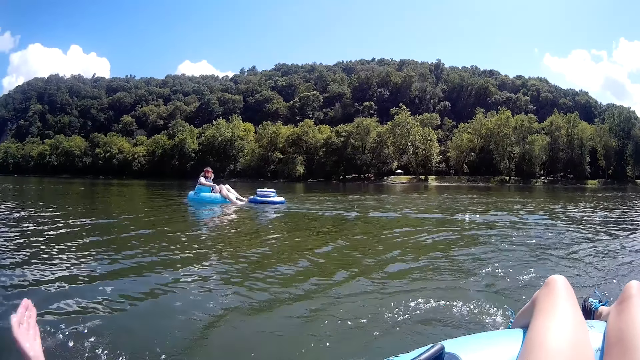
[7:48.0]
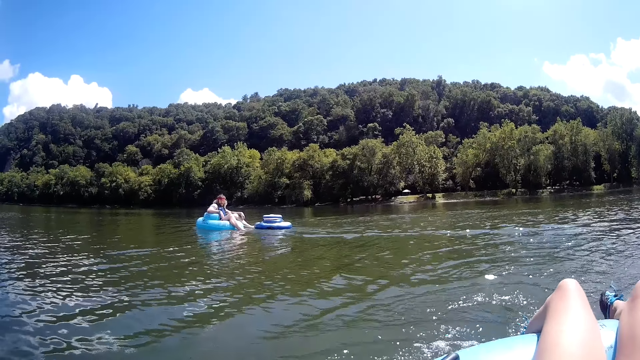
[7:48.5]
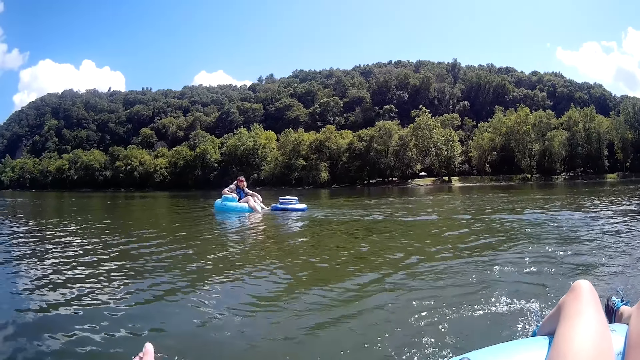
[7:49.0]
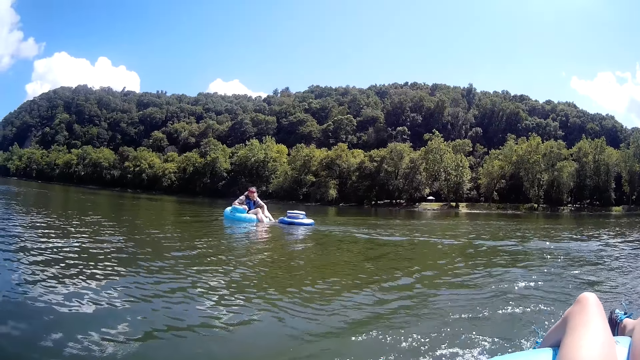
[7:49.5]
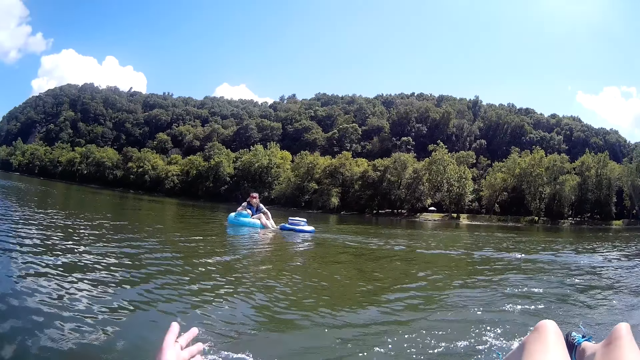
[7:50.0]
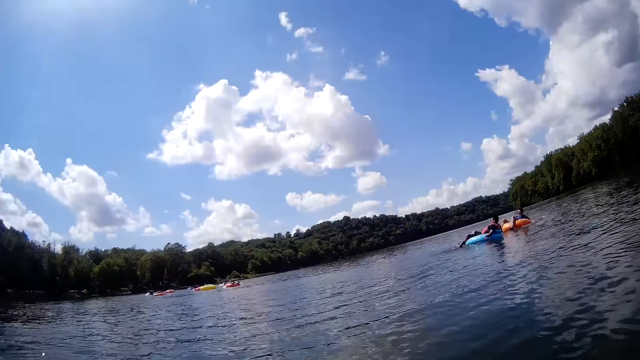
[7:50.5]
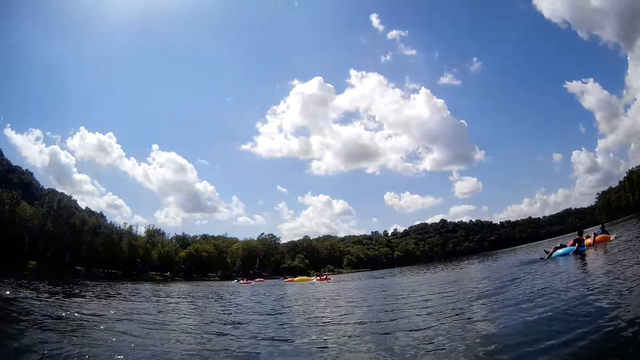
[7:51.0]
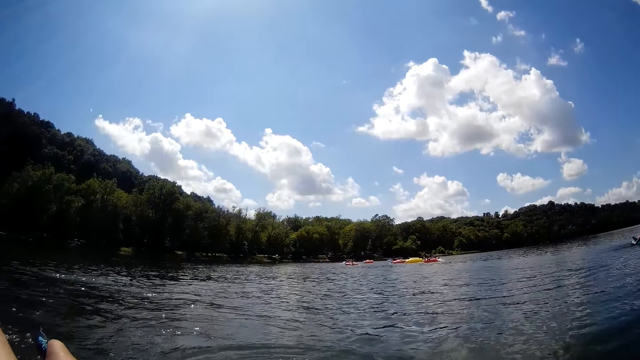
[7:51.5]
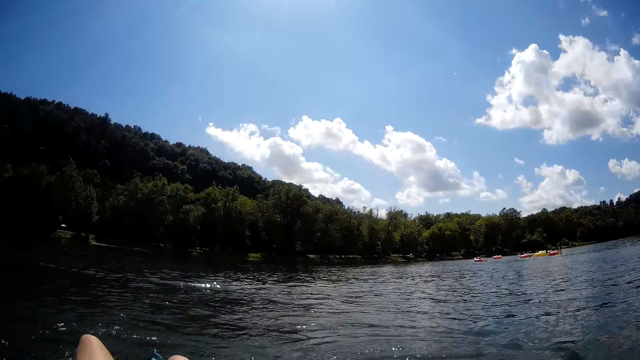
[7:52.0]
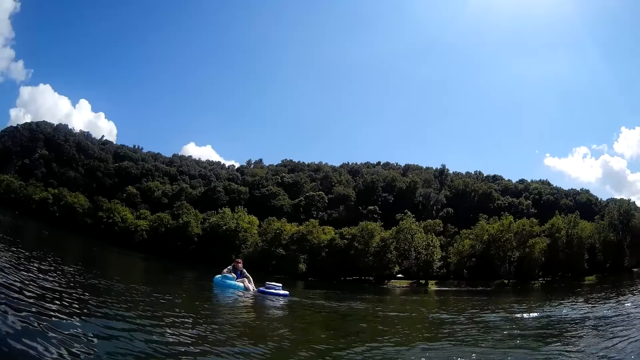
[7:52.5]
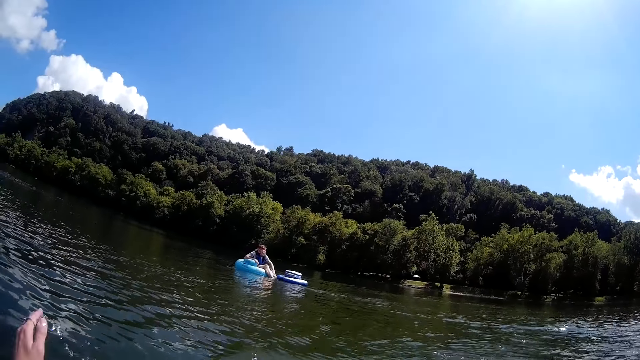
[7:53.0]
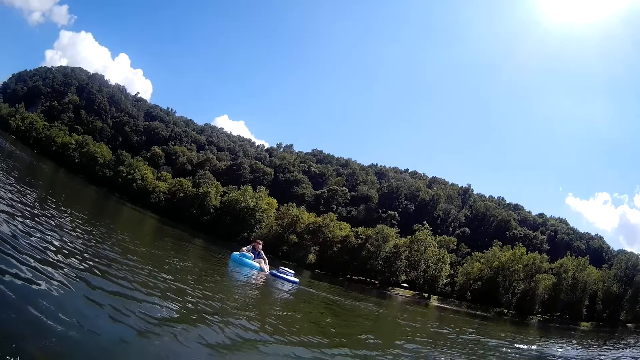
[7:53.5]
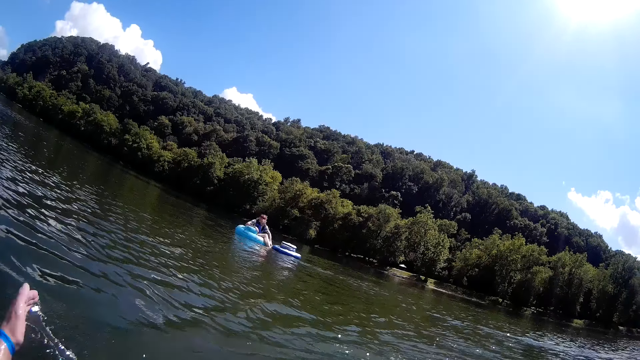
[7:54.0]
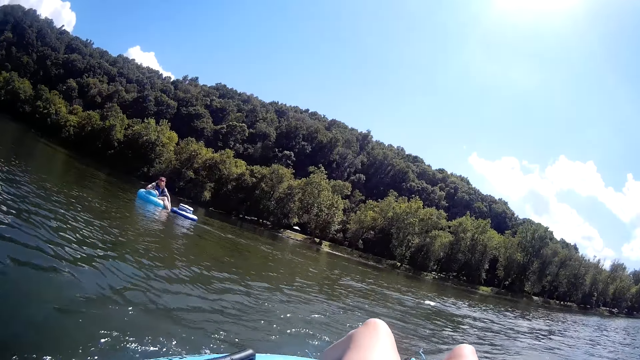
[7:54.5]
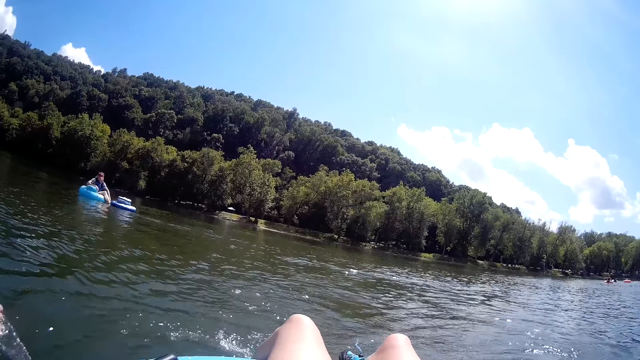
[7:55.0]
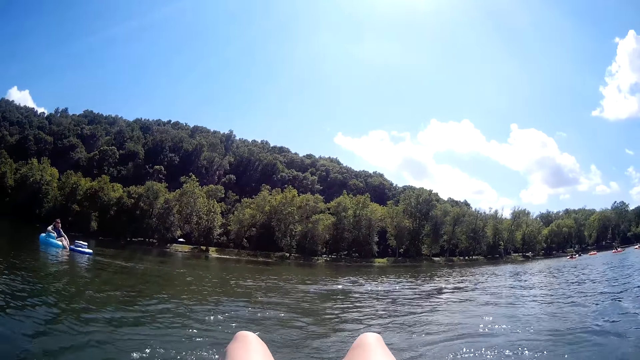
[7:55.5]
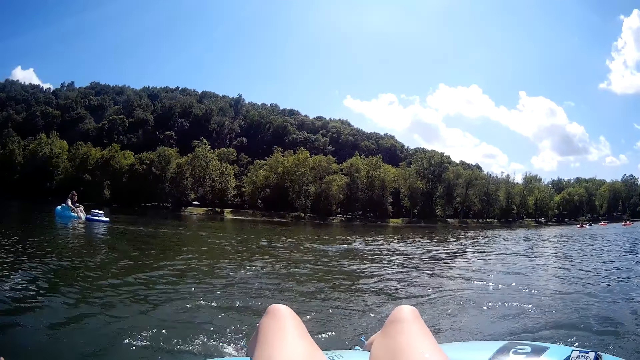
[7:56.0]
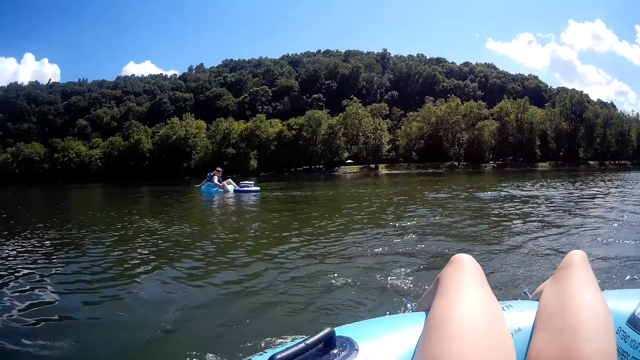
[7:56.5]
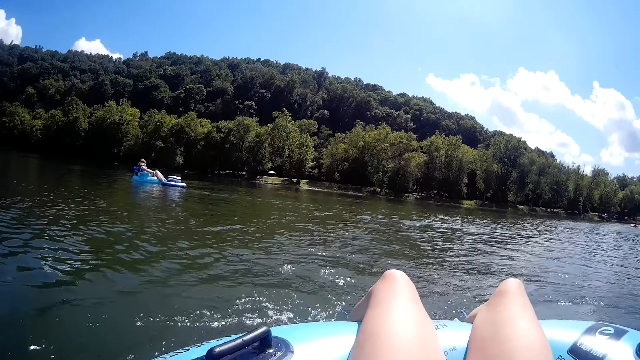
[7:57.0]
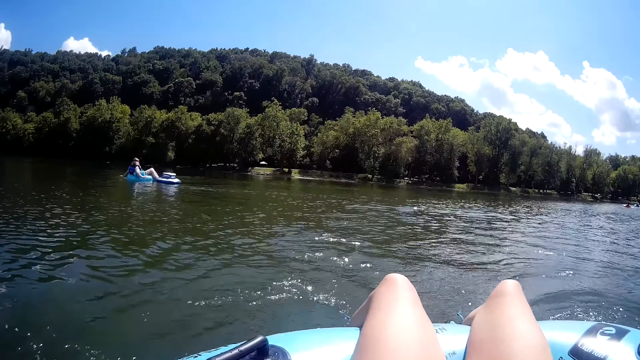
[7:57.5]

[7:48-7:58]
The camera wearer looks around. She moves her hands in the water.

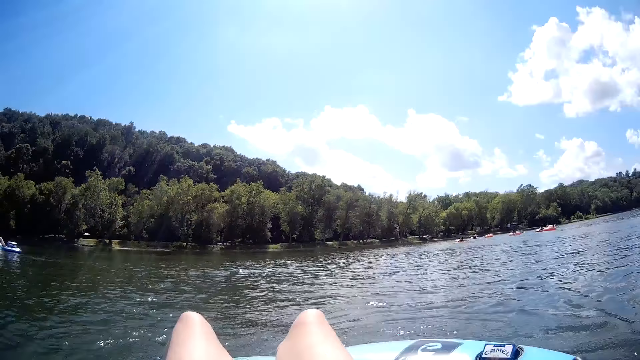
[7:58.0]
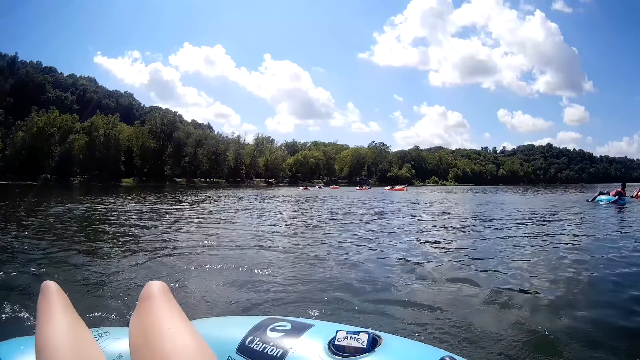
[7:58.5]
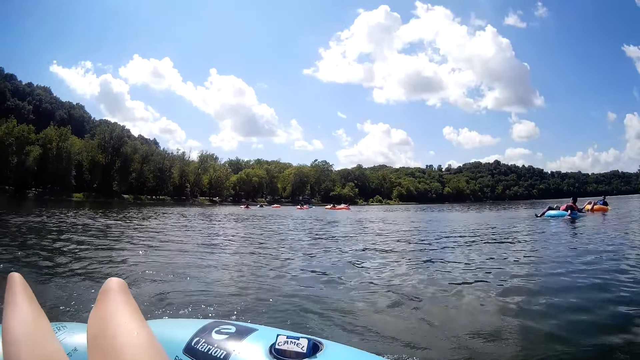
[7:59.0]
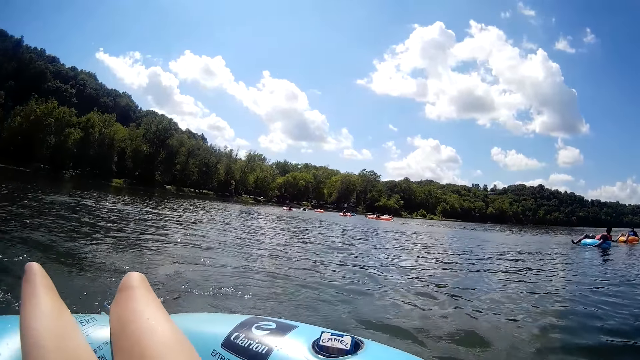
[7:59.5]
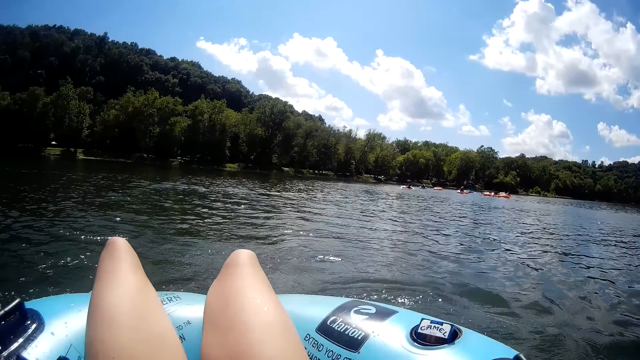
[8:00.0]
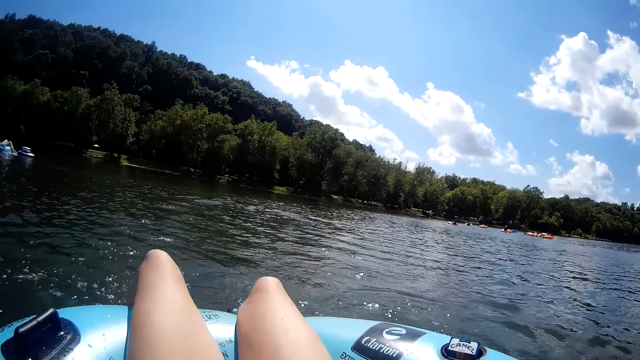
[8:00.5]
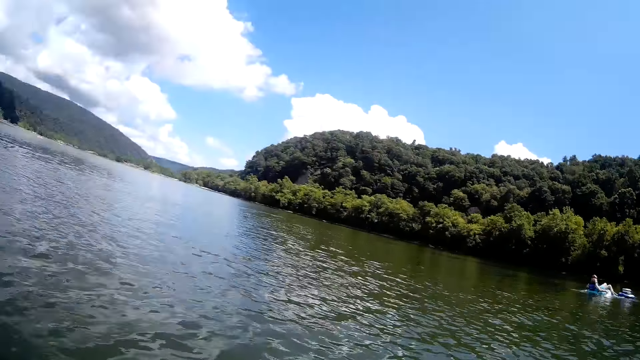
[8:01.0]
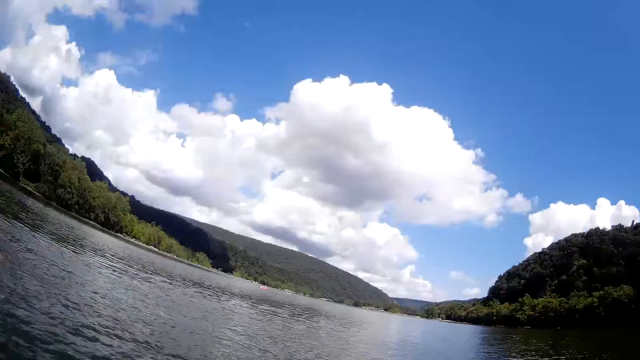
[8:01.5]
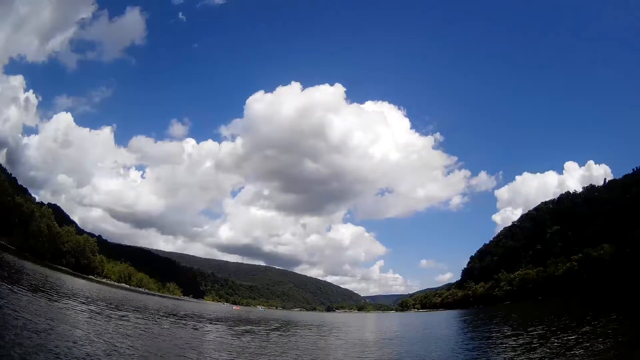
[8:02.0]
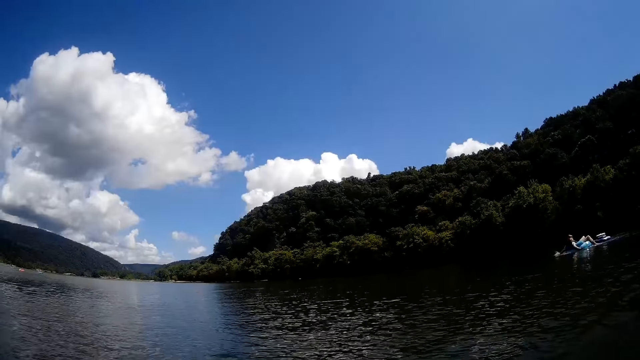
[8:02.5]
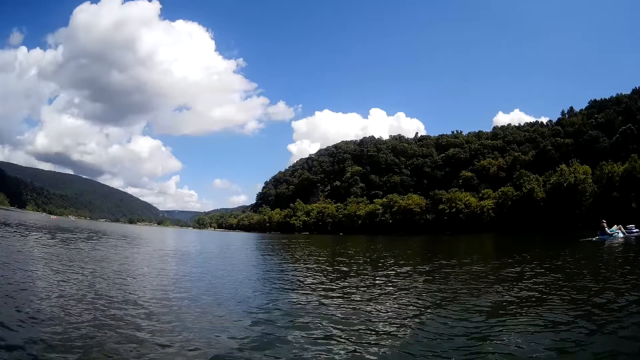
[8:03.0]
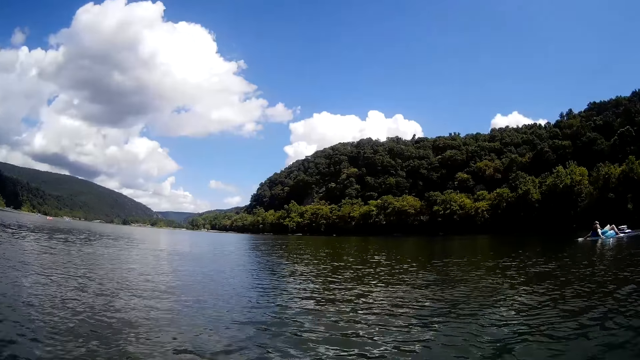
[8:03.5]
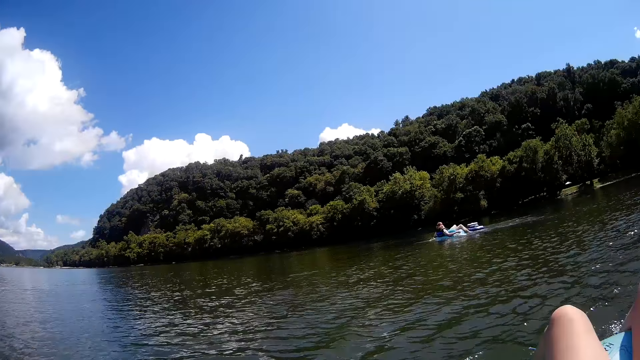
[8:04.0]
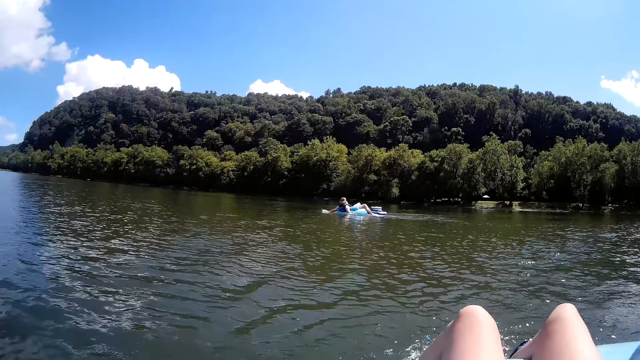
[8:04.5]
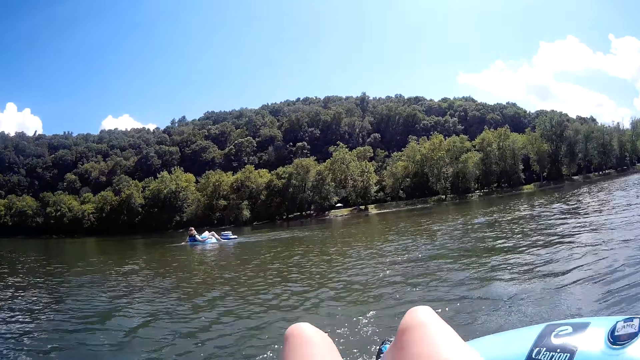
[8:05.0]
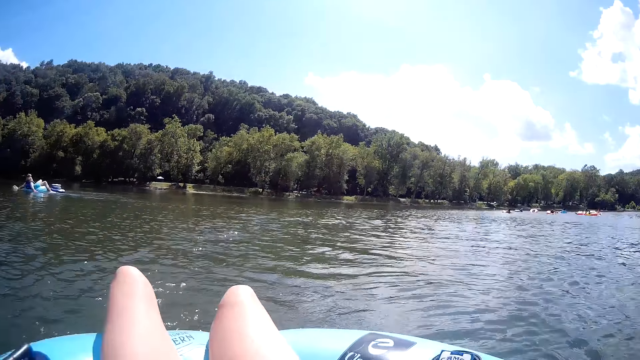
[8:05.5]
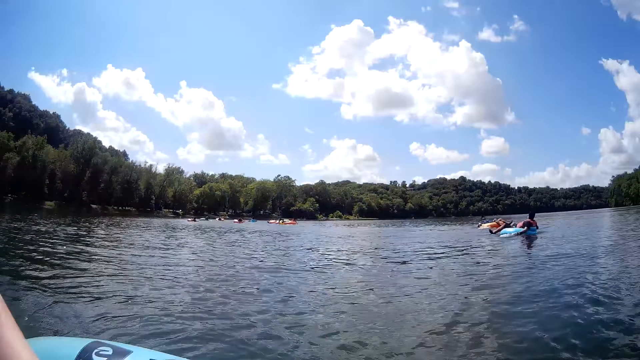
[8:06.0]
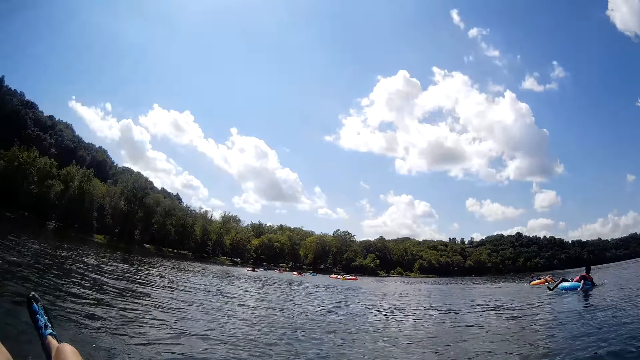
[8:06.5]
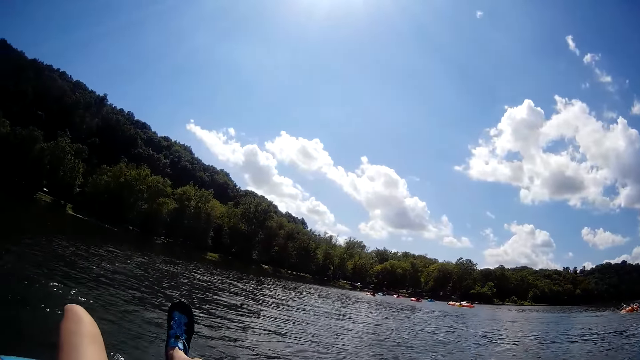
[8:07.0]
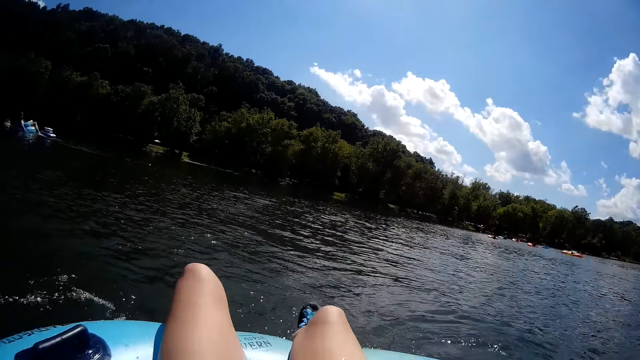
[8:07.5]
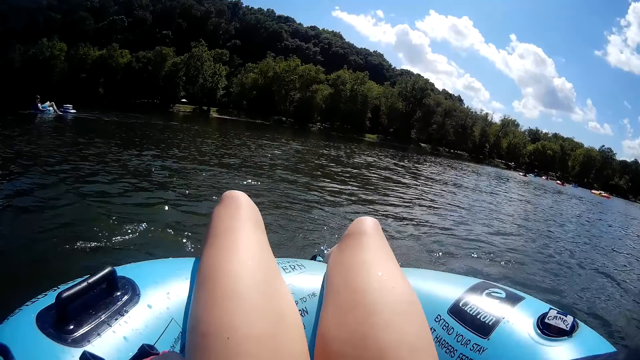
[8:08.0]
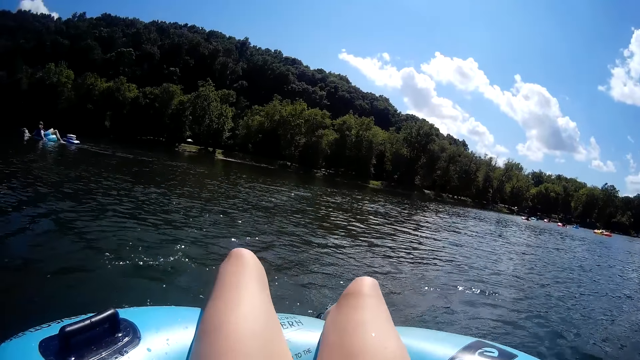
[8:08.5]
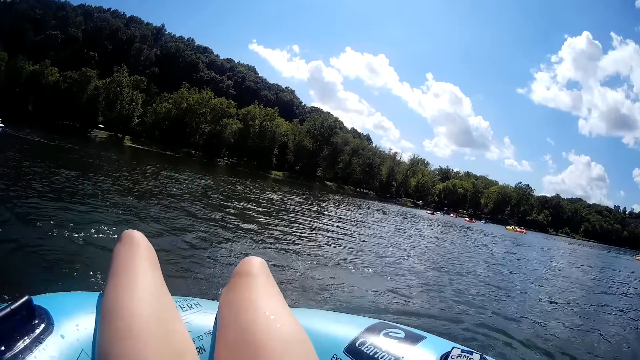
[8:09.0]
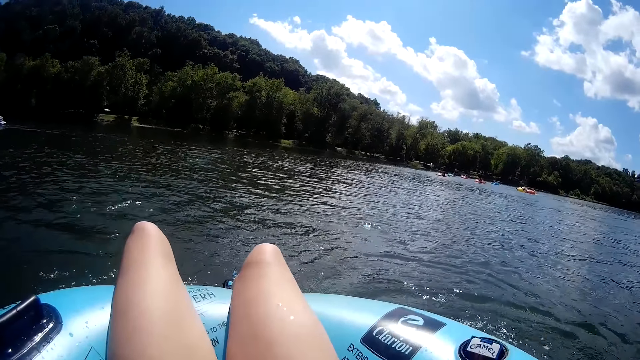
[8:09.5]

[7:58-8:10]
The camera wearer looks around. She moves her hands in the water.
